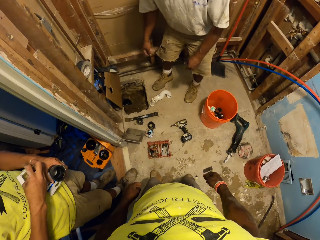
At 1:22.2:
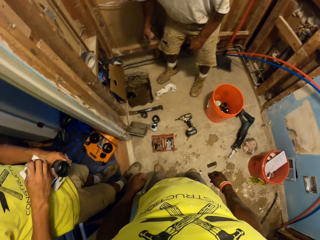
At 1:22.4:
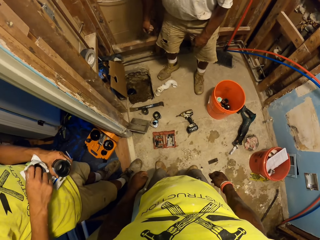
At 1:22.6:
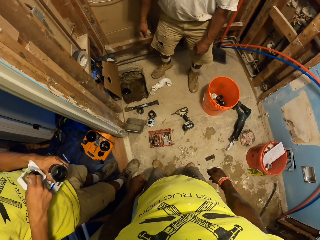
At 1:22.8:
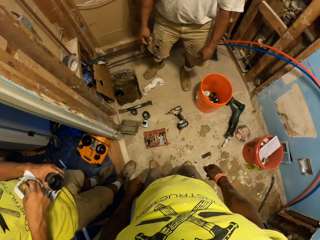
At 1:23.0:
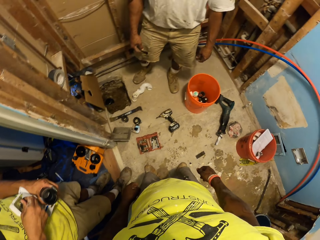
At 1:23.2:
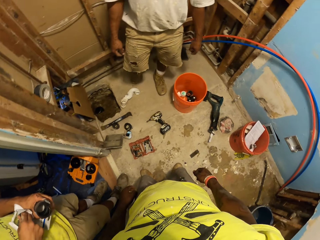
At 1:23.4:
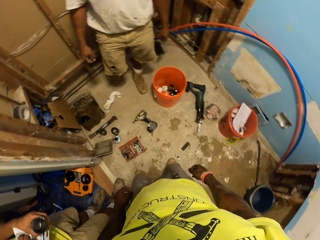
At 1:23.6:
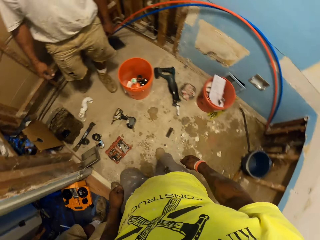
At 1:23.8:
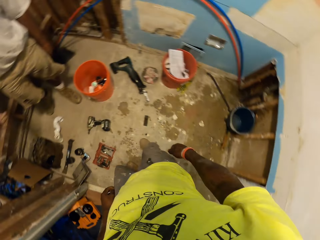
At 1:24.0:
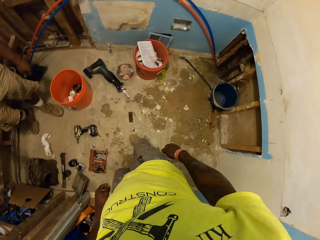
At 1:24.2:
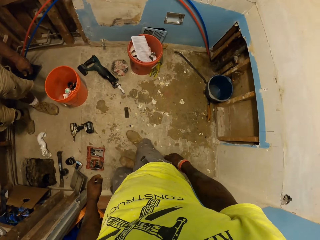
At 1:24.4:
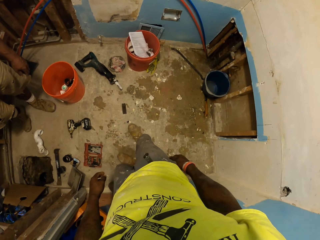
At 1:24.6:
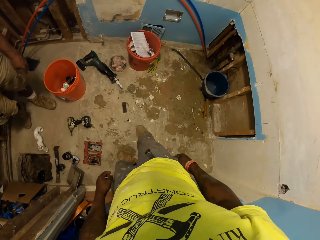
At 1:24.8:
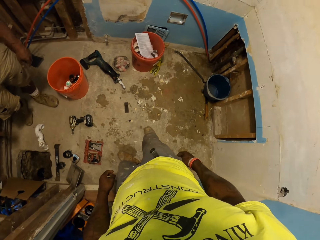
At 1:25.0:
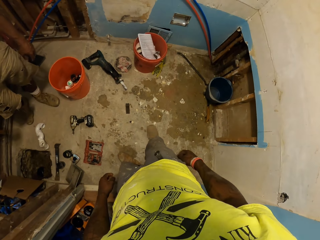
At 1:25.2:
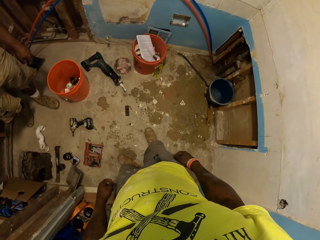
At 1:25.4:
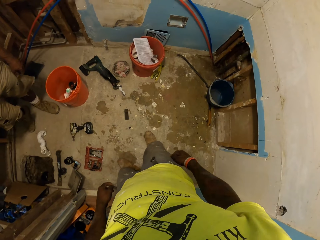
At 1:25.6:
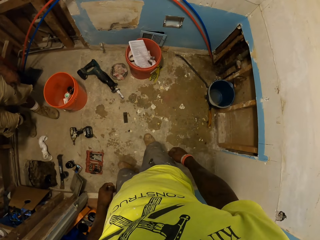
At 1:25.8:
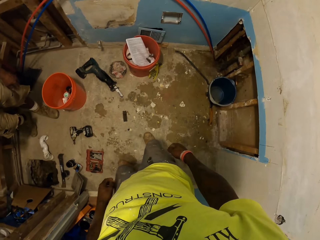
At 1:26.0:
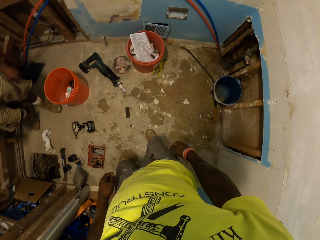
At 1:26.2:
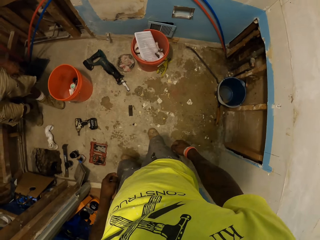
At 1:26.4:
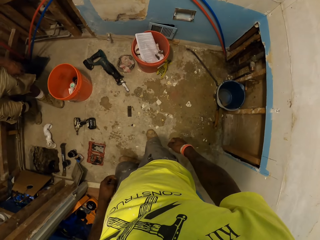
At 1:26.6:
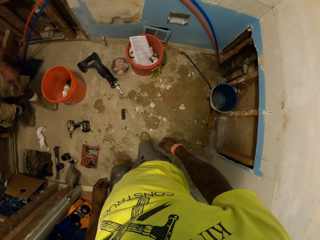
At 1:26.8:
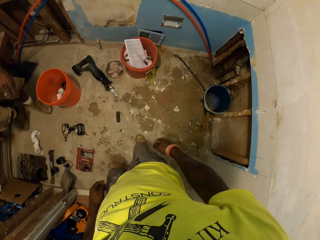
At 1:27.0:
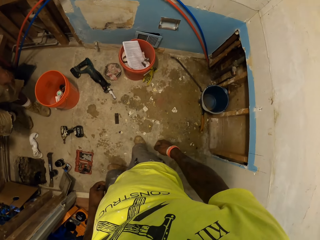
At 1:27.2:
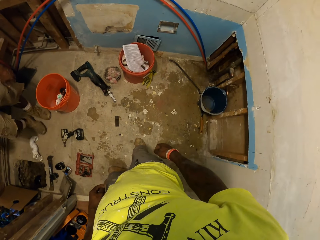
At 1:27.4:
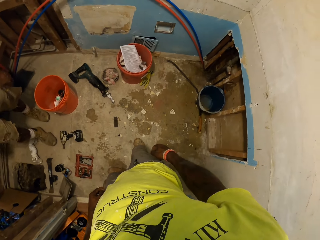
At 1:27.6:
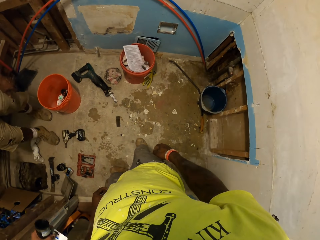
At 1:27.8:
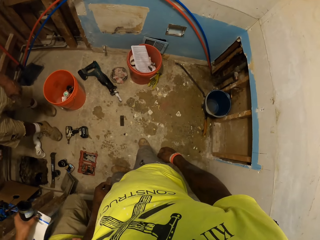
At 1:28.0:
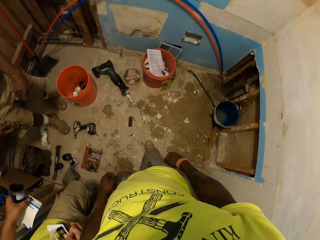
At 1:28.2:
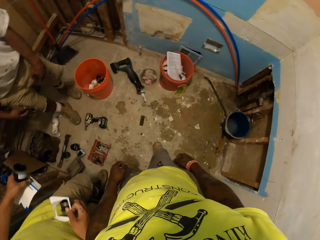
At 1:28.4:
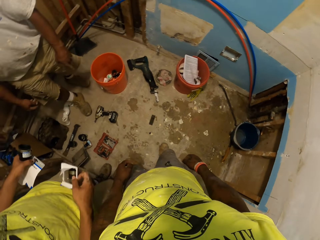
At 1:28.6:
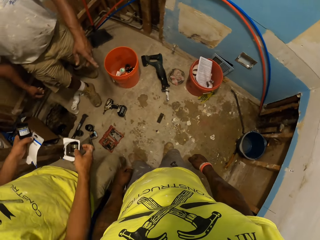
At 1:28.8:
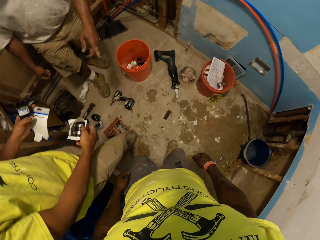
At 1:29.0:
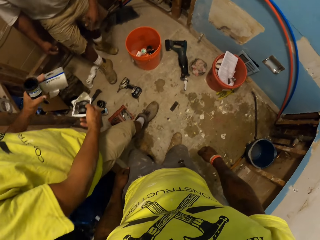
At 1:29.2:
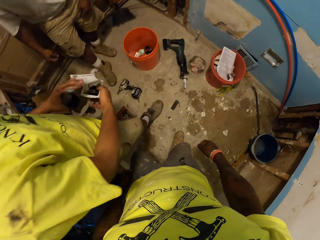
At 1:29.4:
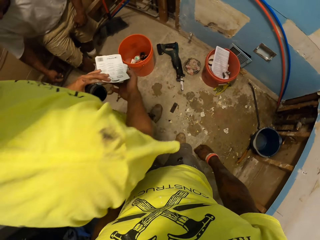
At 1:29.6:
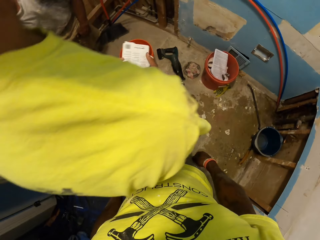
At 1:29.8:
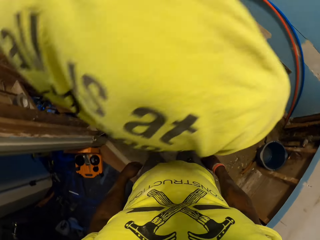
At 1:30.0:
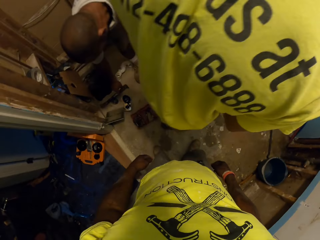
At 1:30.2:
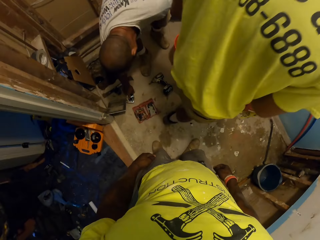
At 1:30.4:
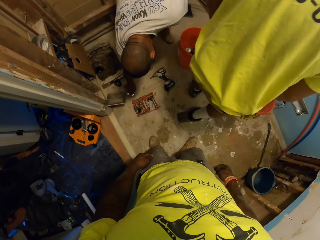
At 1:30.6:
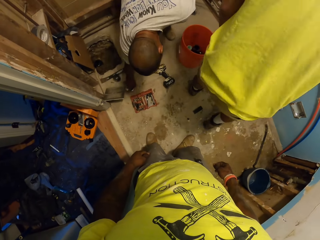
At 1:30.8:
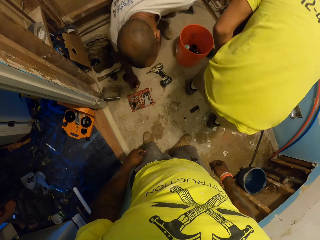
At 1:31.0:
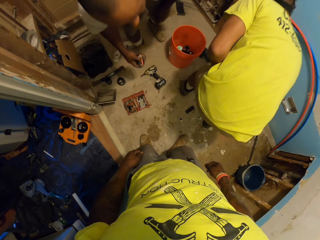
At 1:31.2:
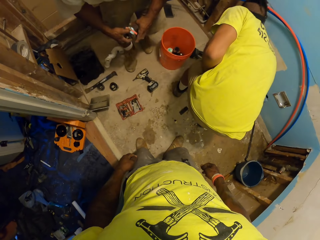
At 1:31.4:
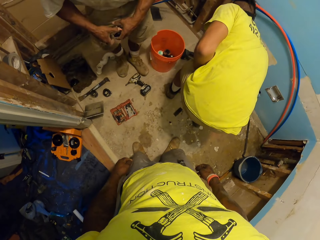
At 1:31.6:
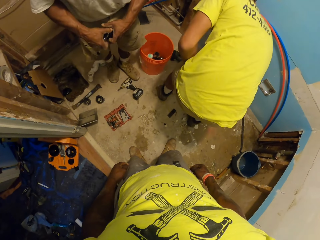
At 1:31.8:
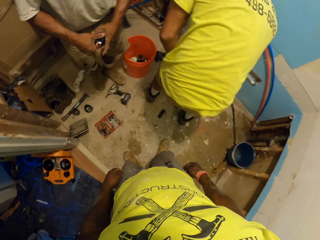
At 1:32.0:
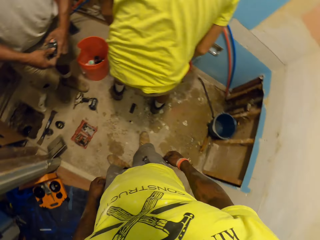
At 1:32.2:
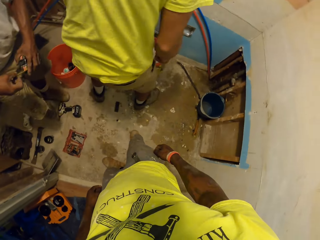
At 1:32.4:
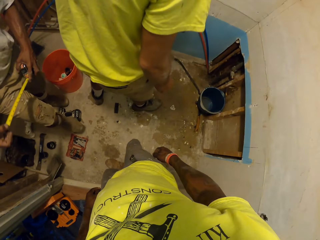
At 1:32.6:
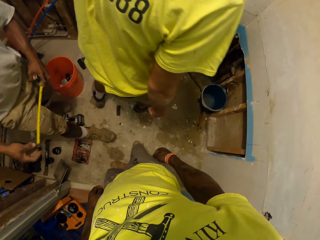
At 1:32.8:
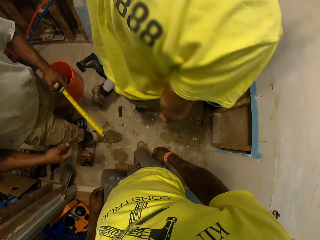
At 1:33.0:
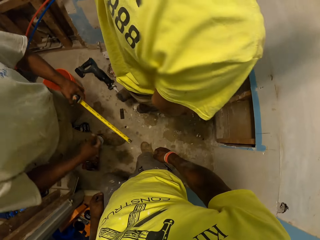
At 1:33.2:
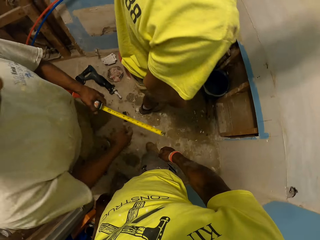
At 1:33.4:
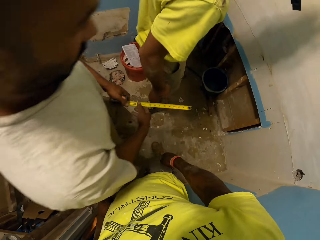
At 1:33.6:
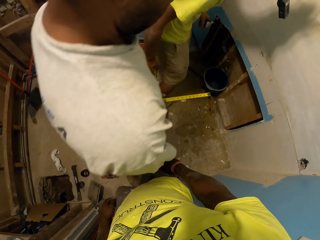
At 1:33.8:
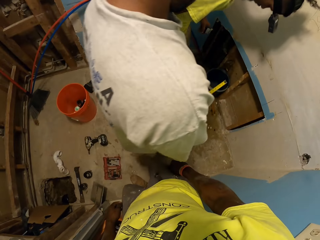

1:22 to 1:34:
The camera wearer looks around. A man moves around the construction site. The man walks past the camera wearer. Another man picks a measuring tape from the floor with his left hand. The other man stretches the measuring tape in his left hand with his right hand.

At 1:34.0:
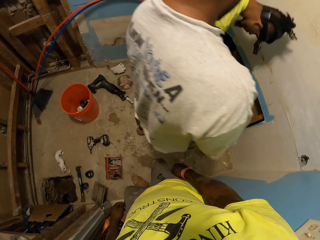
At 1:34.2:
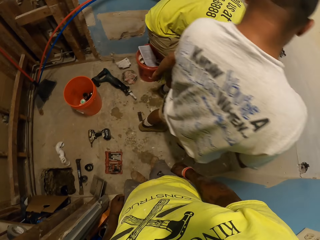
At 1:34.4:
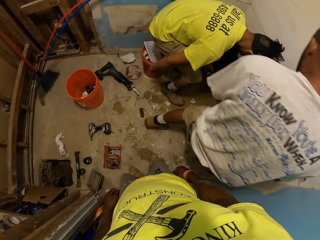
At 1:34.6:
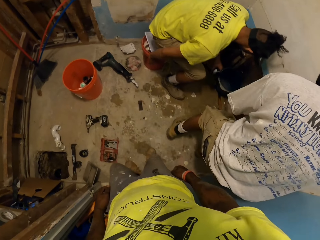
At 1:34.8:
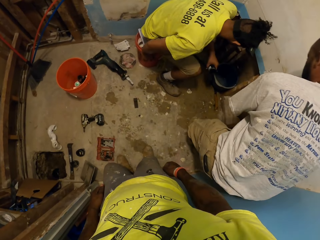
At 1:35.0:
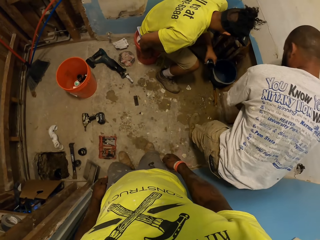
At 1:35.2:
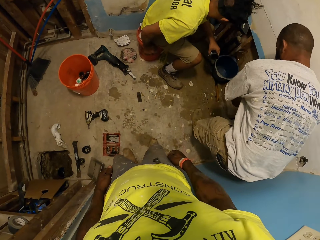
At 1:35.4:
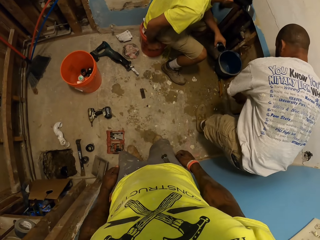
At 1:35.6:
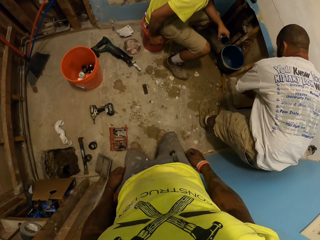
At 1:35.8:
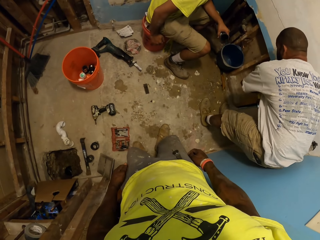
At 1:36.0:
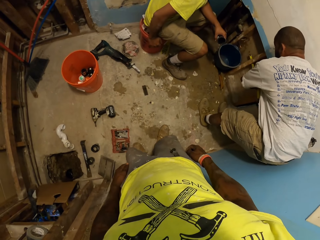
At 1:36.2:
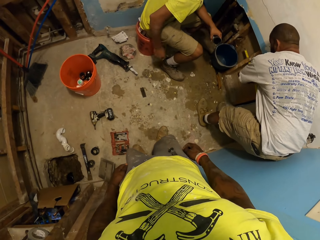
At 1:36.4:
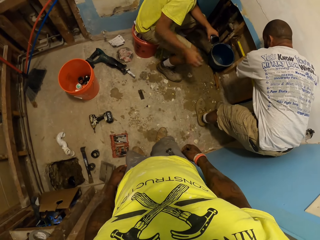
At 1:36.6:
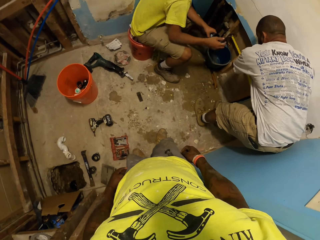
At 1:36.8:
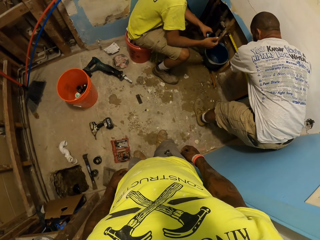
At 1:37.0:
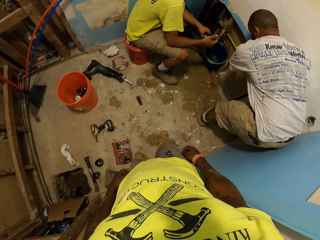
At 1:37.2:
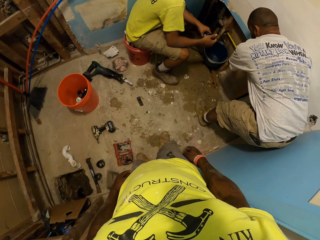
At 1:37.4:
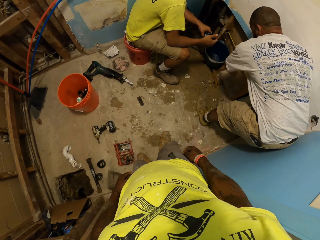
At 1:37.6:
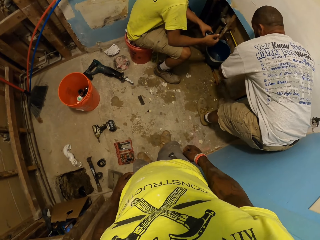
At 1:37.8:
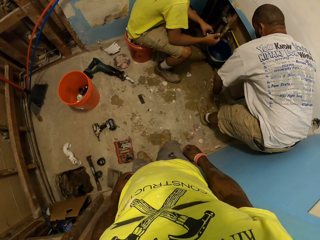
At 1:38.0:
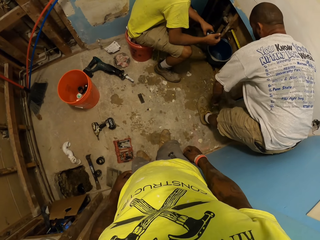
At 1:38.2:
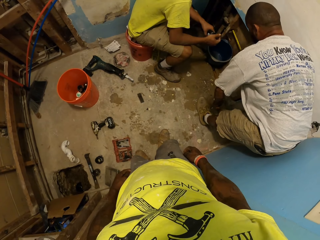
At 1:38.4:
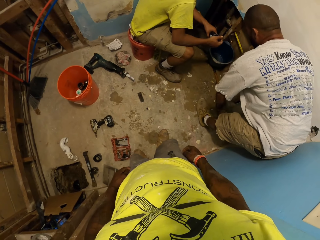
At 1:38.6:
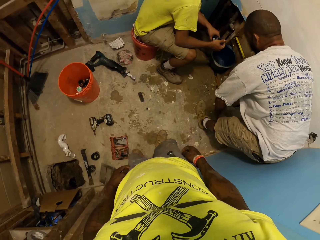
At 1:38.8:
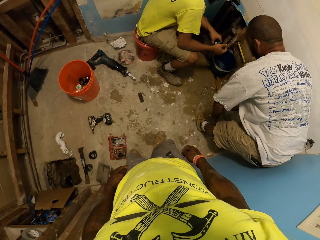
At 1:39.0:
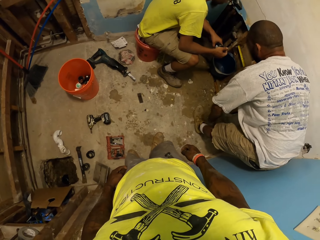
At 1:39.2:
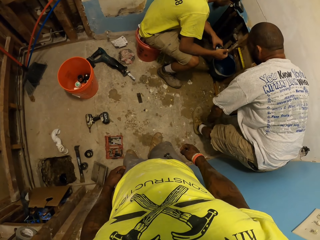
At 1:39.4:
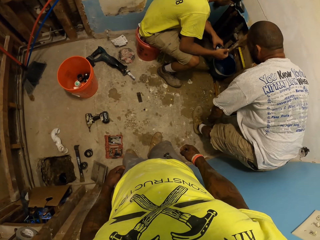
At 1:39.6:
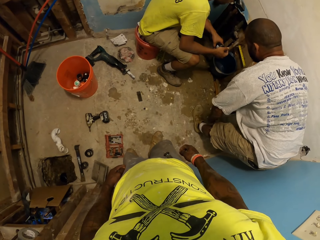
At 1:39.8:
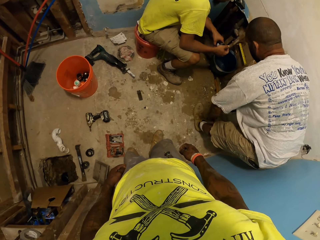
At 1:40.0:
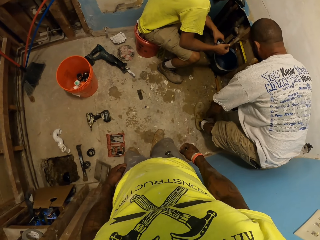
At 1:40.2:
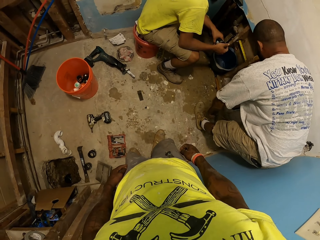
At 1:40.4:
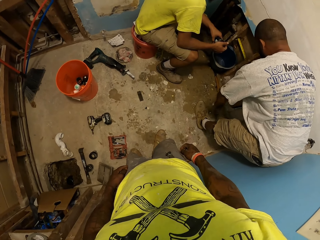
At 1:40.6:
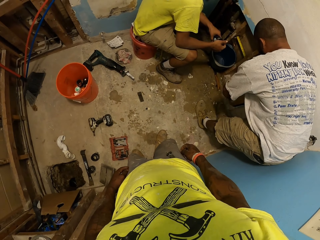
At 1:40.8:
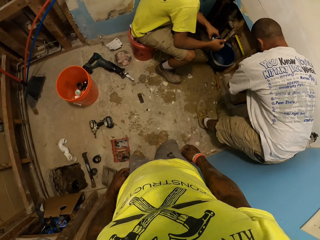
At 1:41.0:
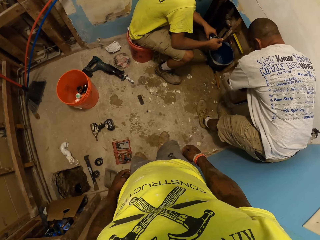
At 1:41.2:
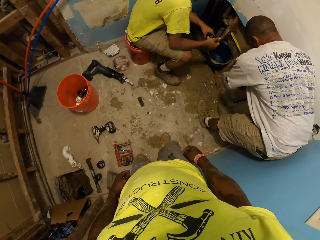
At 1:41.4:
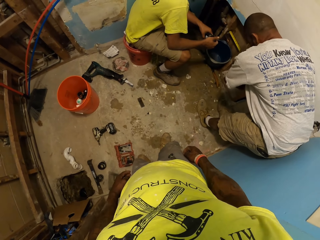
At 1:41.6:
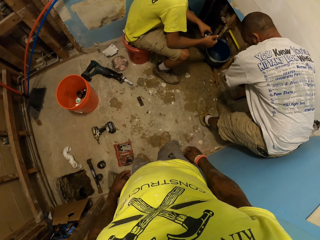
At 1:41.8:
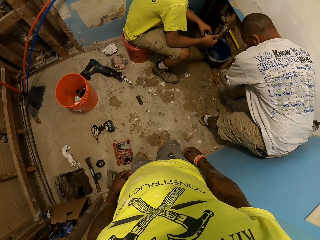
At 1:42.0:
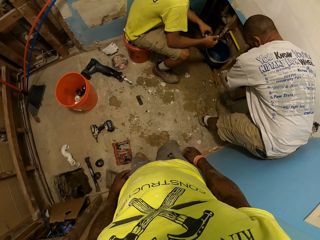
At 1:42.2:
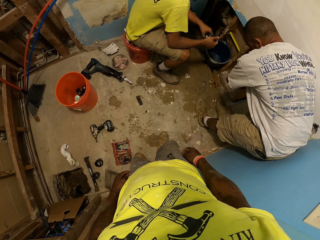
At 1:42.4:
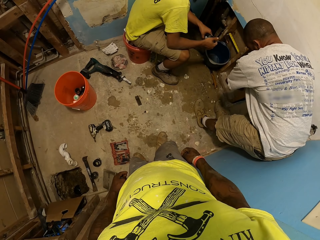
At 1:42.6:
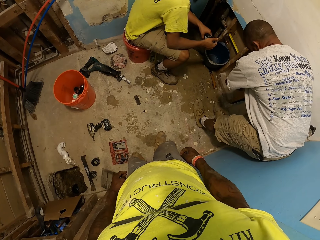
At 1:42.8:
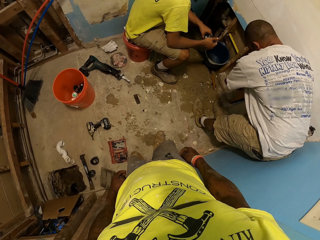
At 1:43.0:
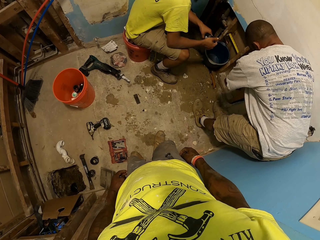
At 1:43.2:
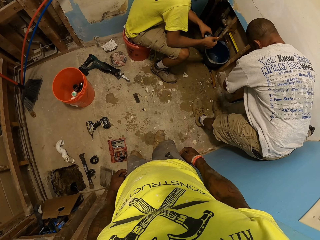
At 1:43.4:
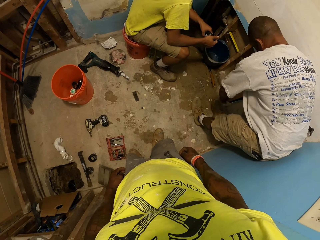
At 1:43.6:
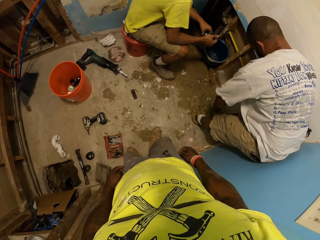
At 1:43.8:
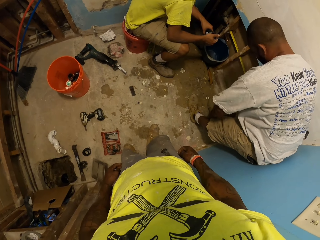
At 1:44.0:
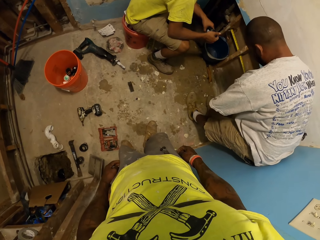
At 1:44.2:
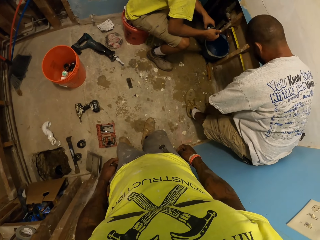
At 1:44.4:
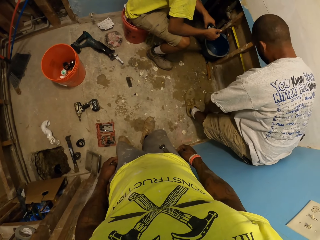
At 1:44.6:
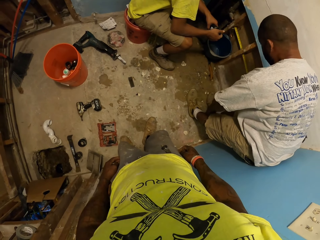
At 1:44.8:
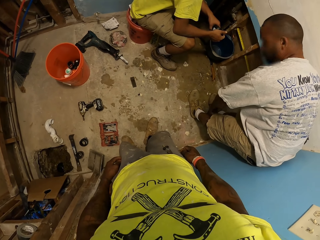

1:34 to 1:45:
A man sits on the bucket. Another man measures a wood frame with the measuring tape in his right hand.
